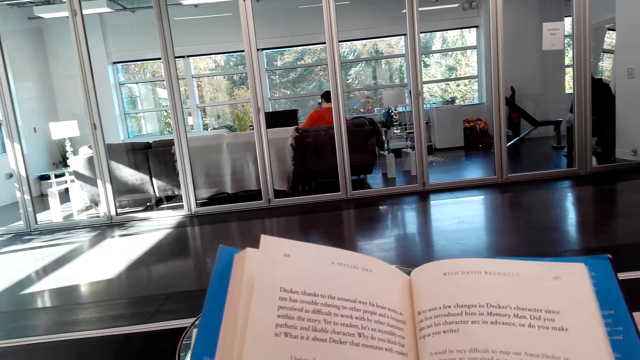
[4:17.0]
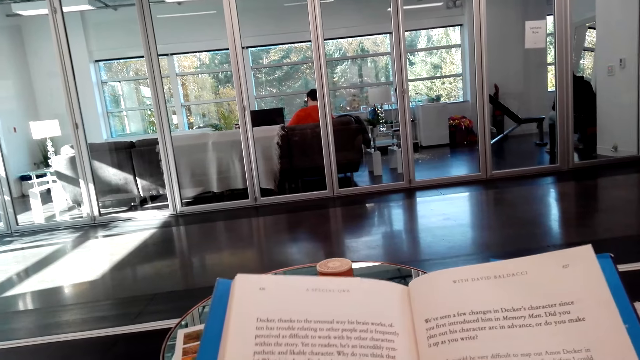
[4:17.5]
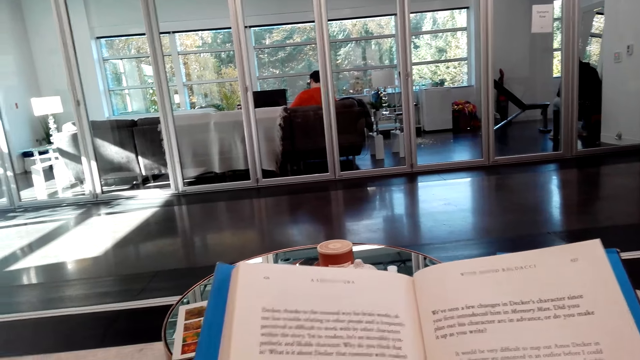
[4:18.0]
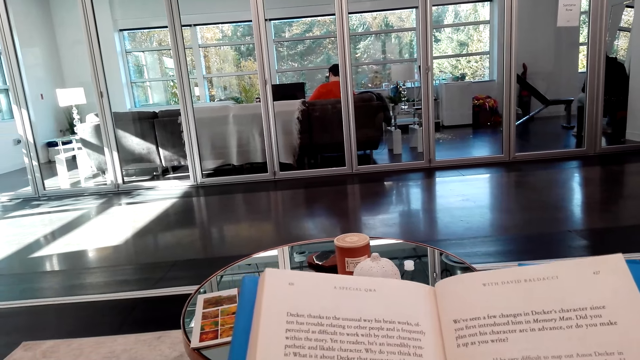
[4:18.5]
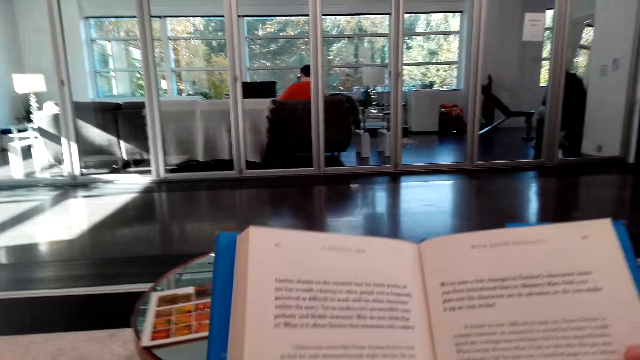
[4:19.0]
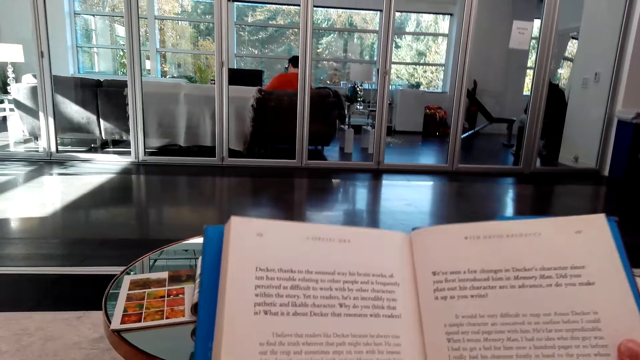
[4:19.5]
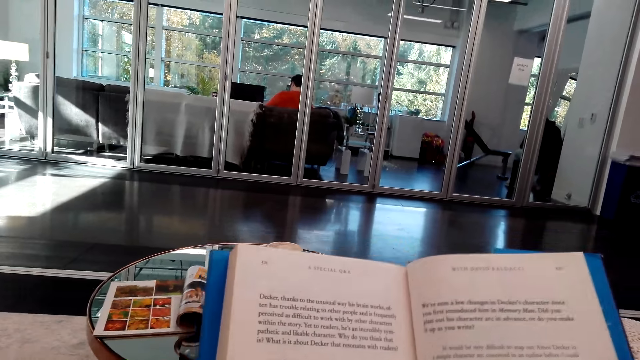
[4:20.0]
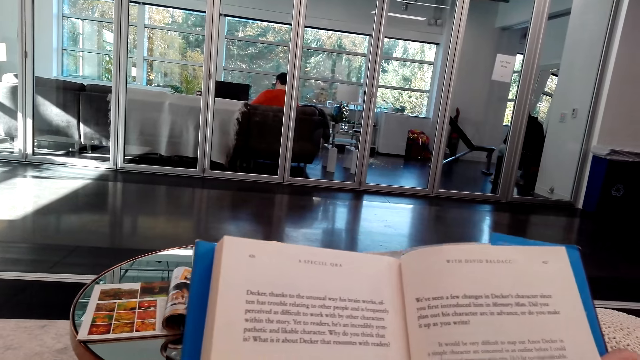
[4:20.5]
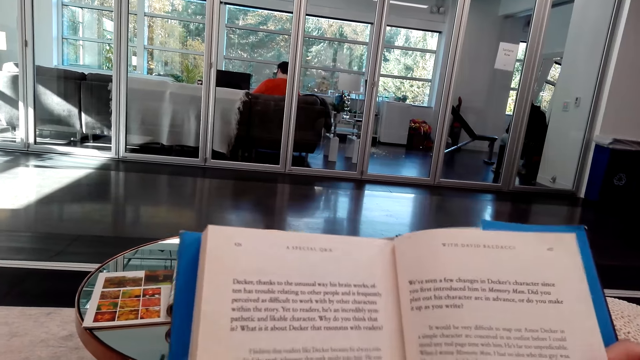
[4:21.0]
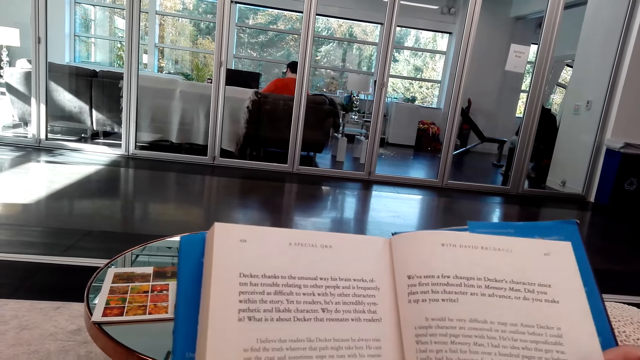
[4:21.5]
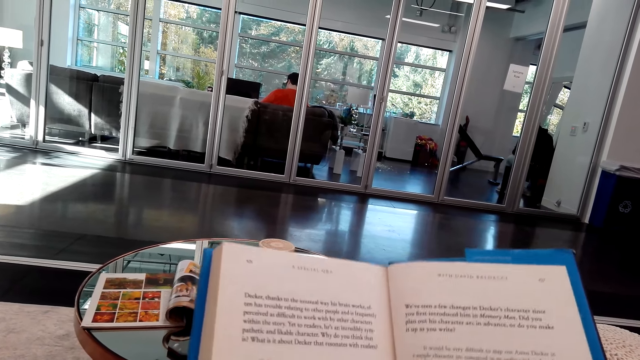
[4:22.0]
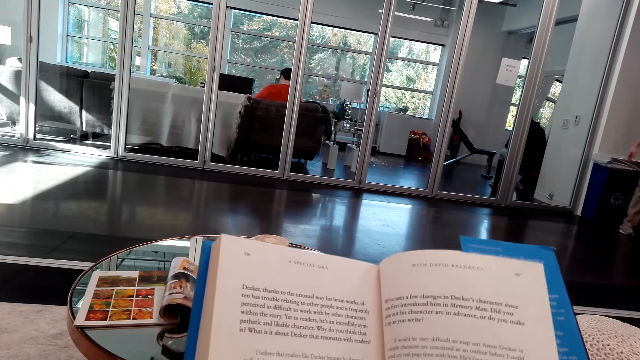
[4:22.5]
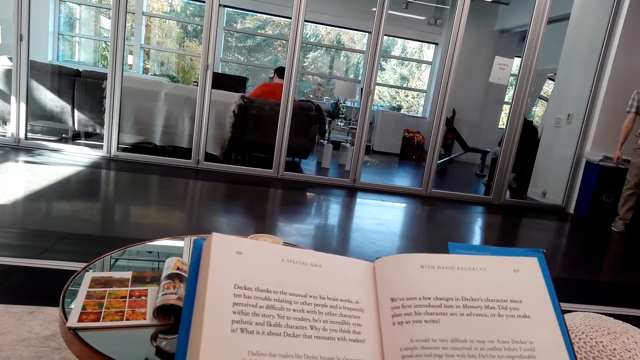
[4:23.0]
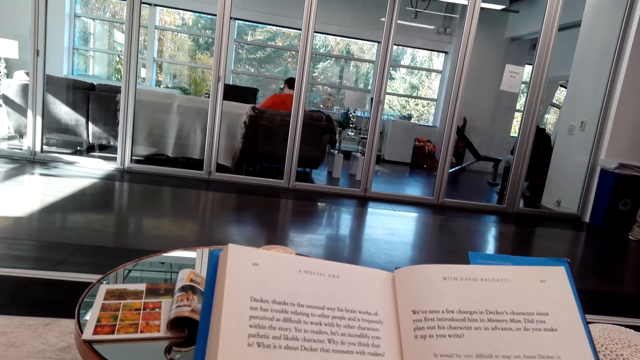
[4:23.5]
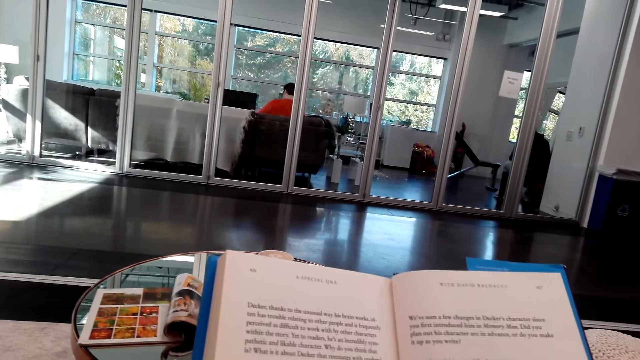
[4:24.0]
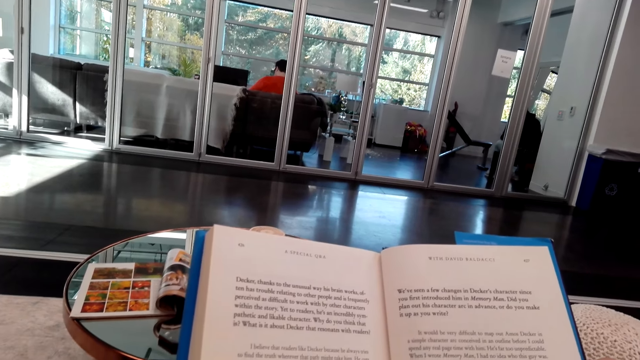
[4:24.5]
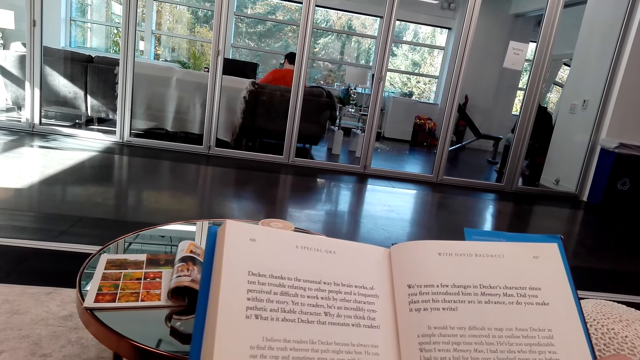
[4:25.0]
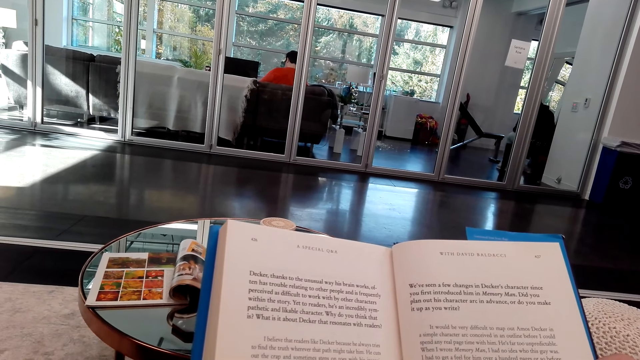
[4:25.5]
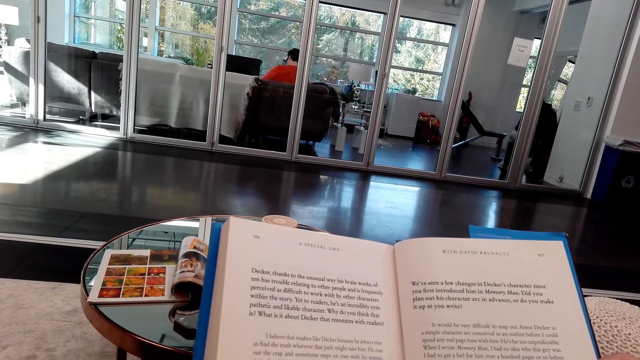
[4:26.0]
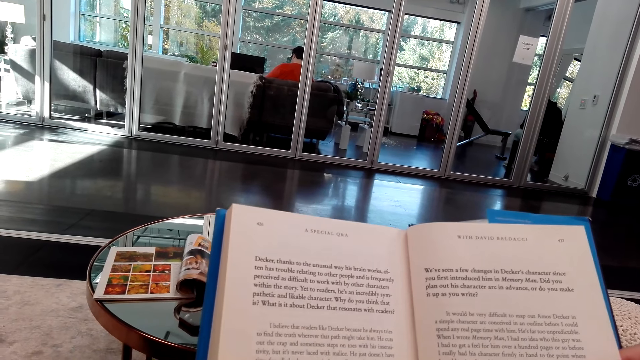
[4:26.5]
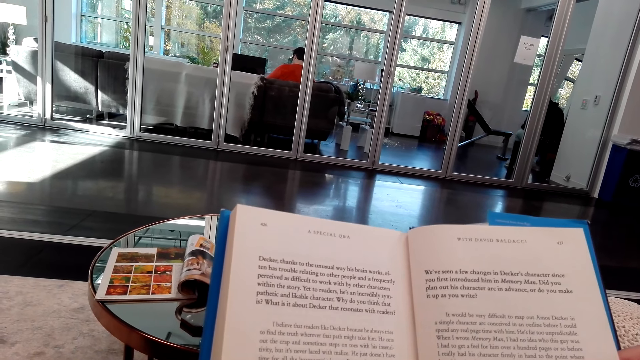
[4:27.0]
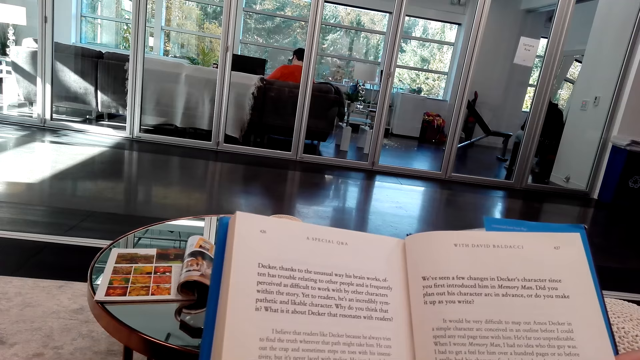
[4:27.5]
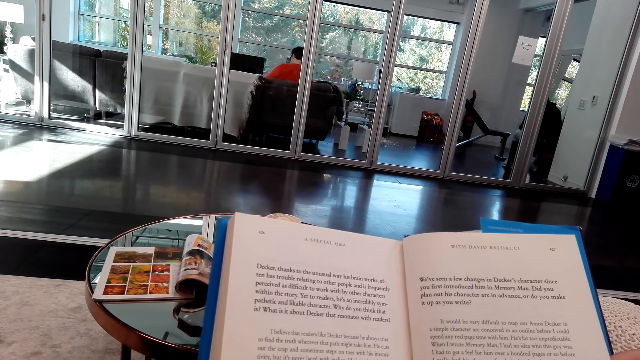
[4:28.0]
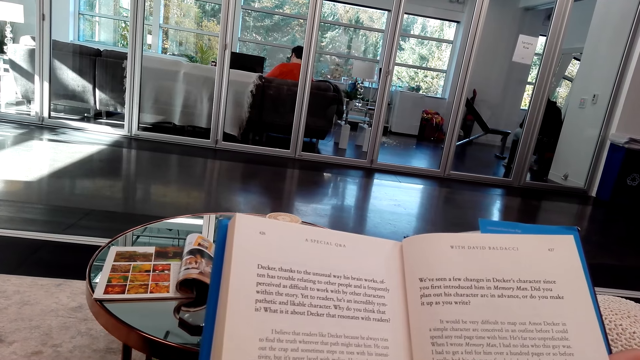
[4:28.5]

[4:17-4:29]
The camera wearer reads the novel. A person interacts with the camera wearer.

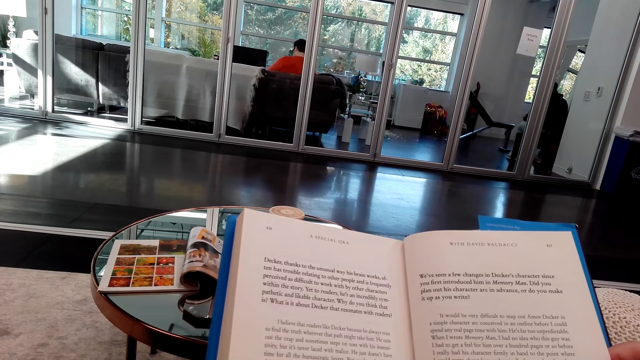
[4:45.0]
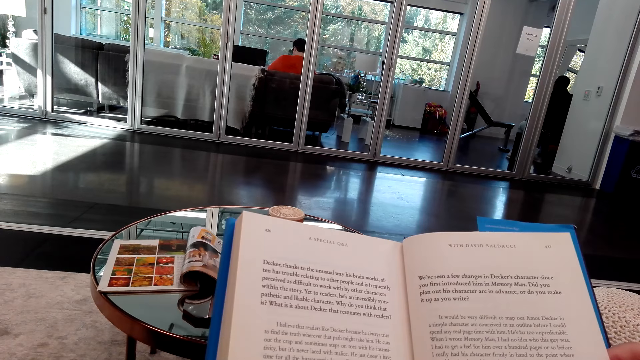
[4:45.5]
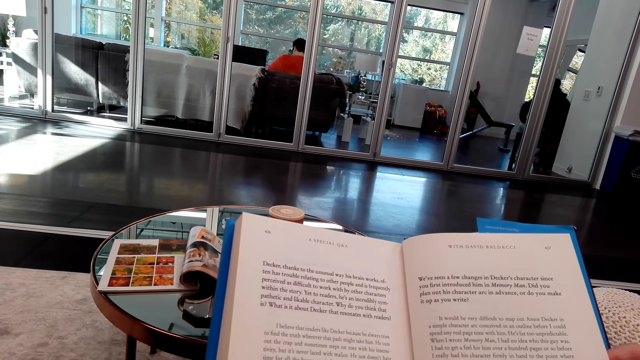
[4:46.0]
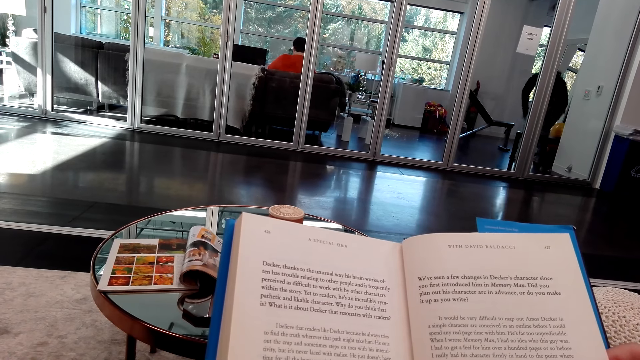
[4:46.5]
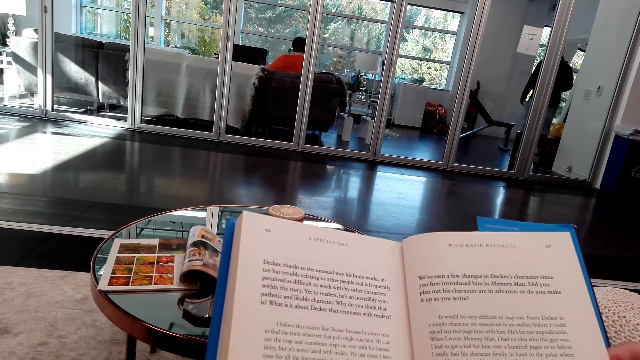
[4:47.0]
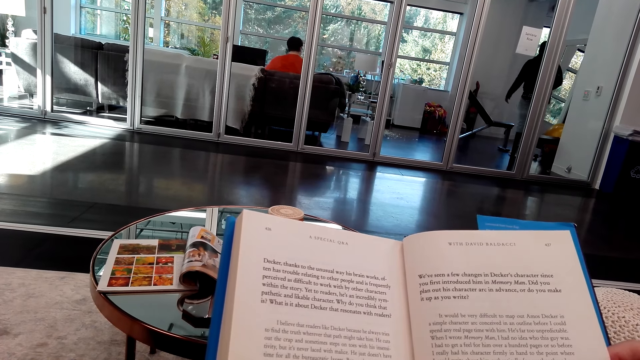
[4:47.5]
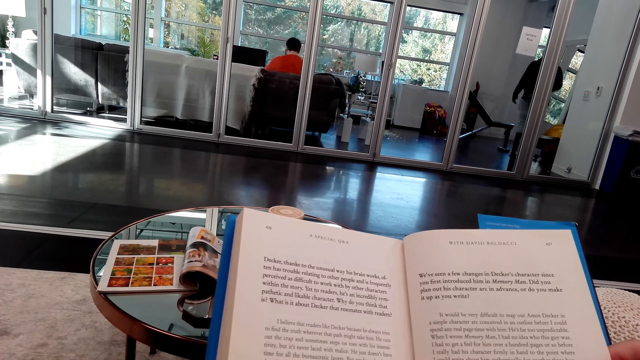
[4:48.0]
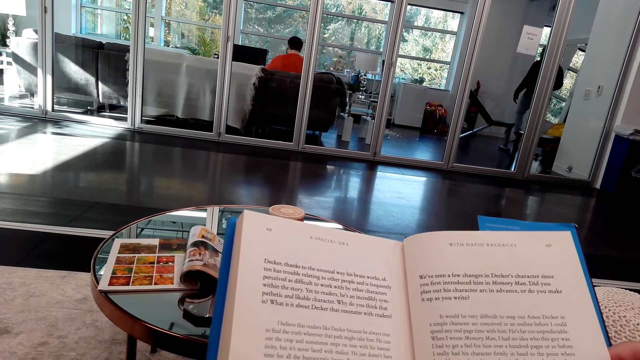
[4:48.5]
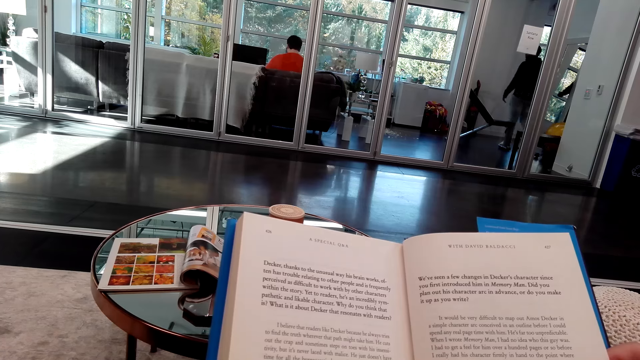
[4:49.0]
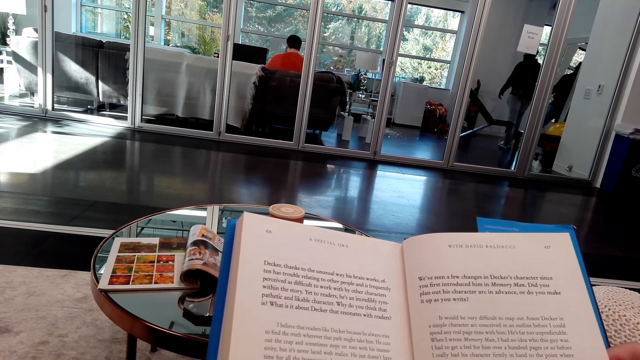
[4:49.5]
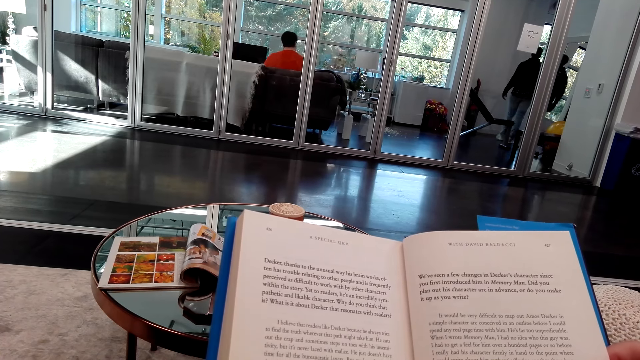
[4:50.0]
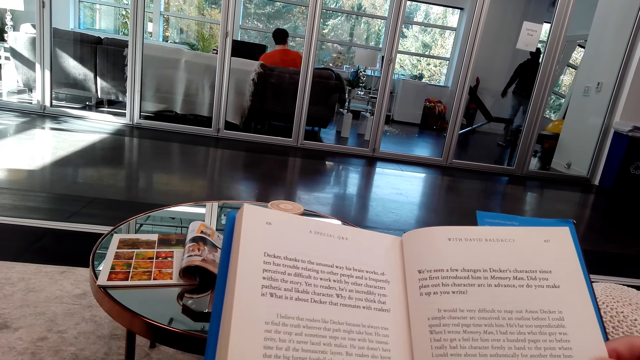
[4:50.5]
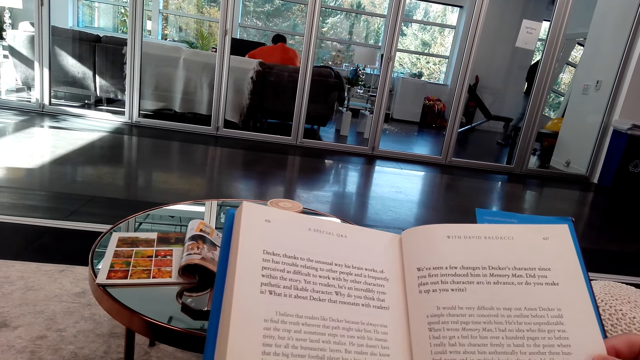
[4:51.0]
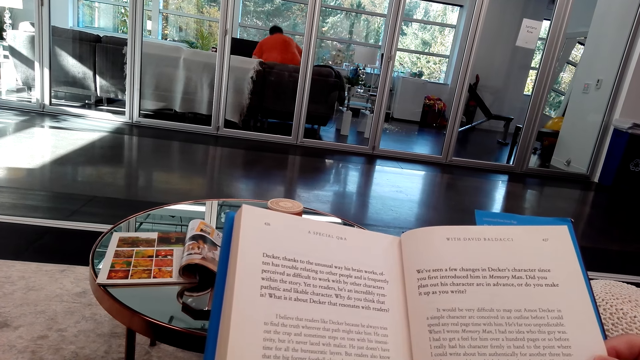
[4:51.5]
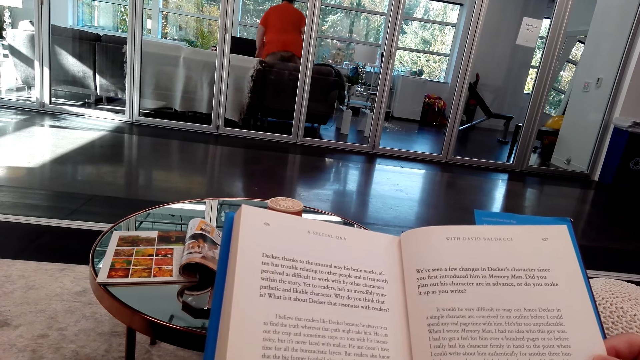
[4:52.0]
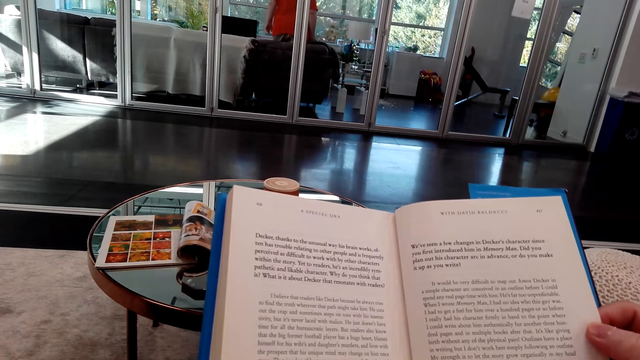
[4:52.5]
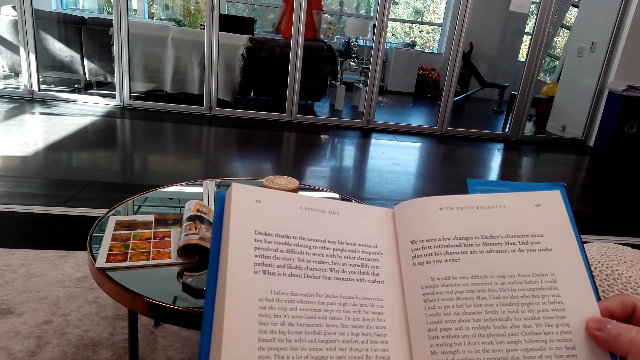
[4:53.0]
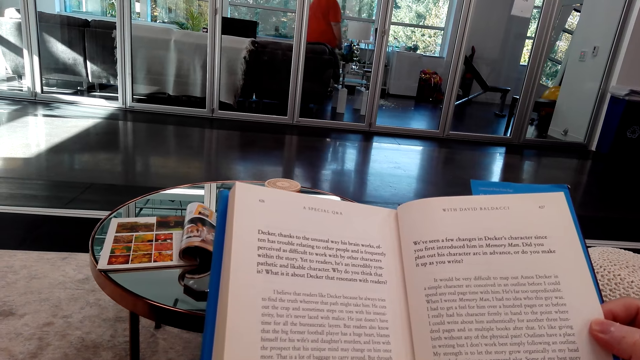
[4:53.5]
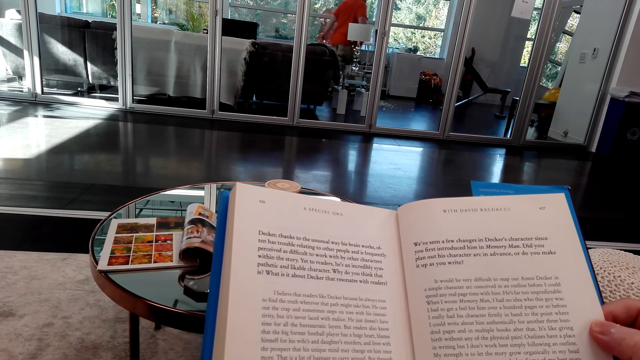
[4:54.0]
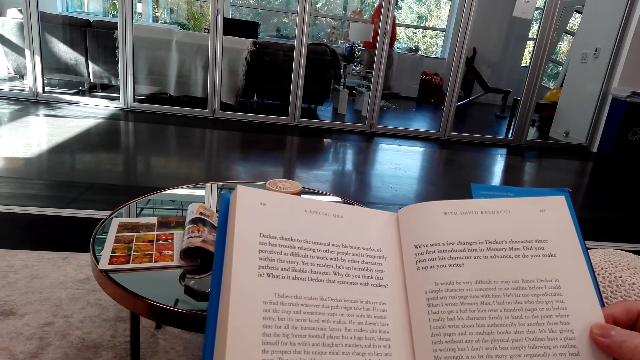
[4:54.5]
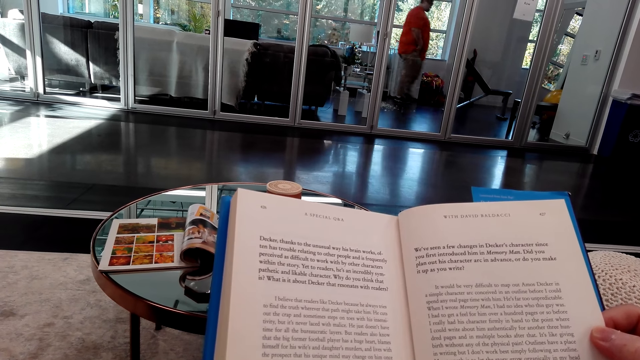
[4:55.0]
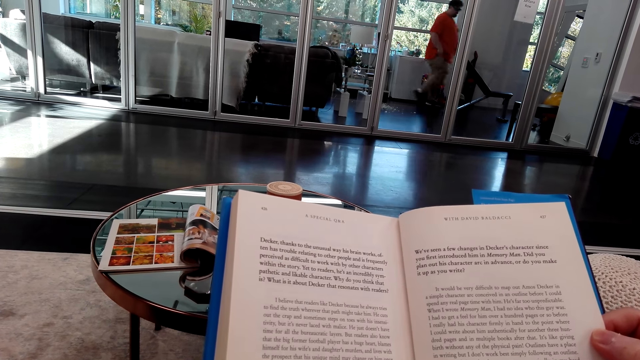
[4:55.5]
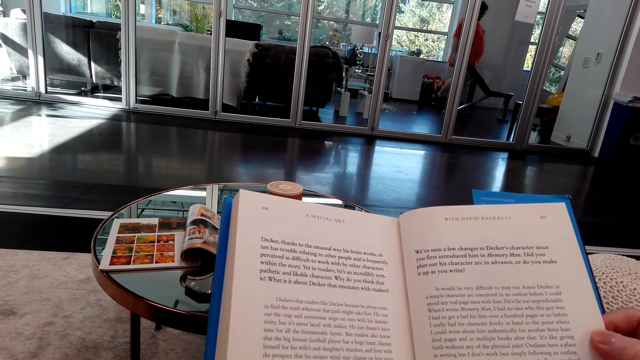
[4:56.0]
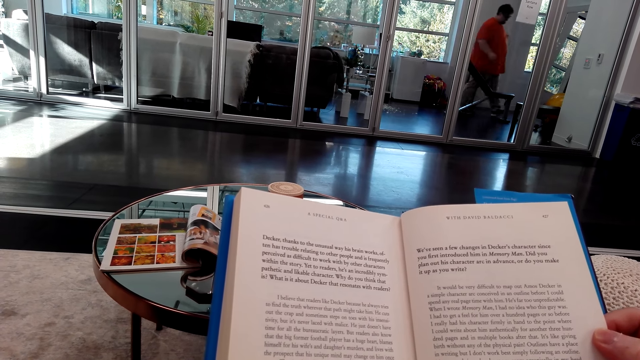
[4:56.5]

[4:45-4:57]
A person walks in the room. Another person walks in the room.
